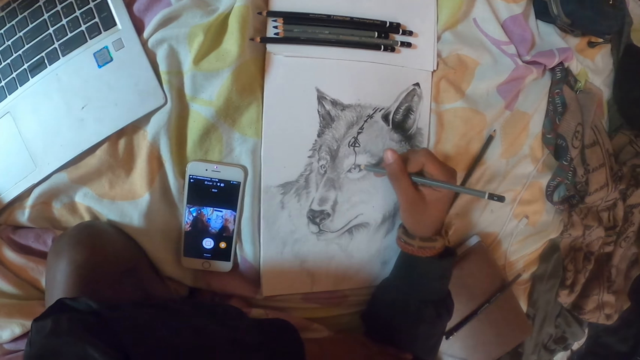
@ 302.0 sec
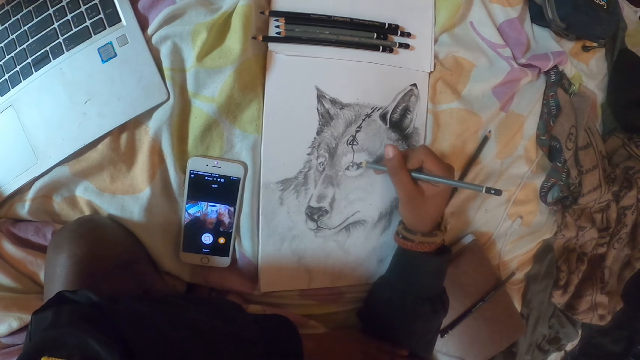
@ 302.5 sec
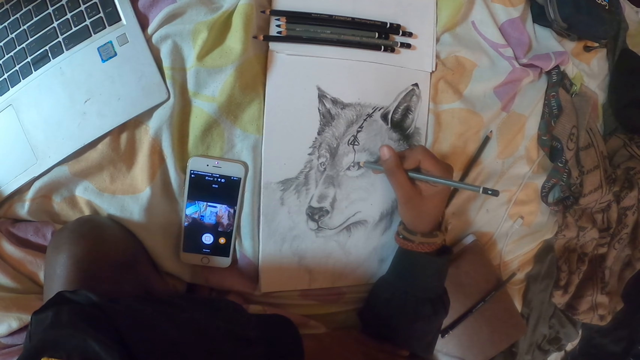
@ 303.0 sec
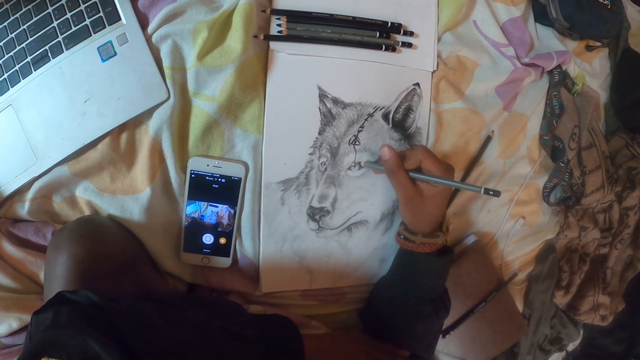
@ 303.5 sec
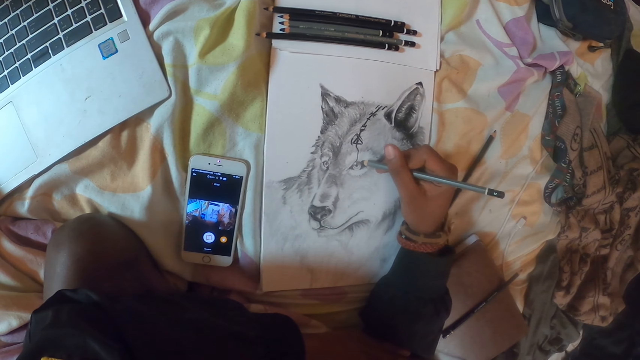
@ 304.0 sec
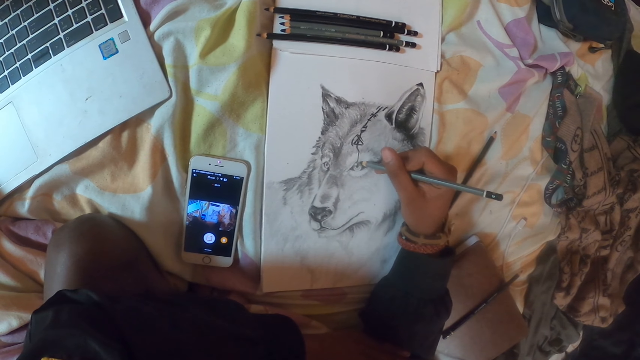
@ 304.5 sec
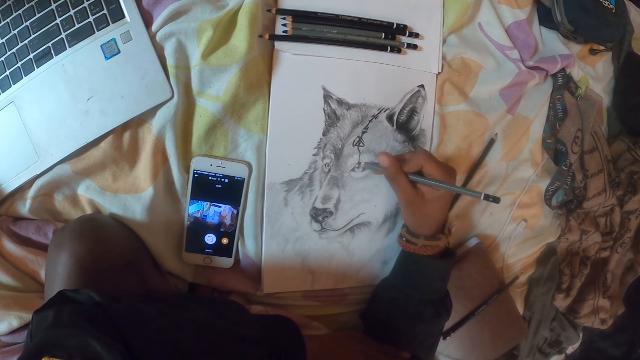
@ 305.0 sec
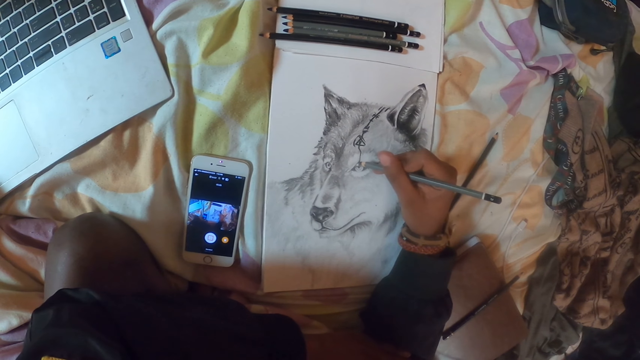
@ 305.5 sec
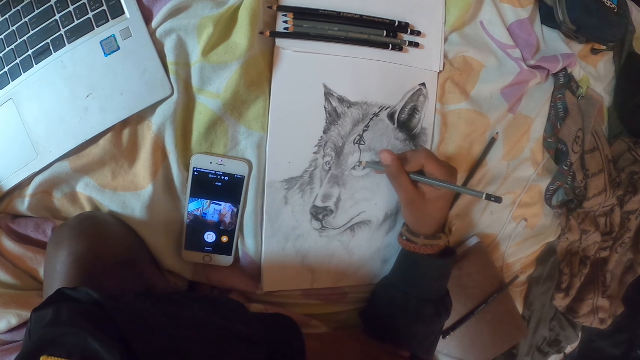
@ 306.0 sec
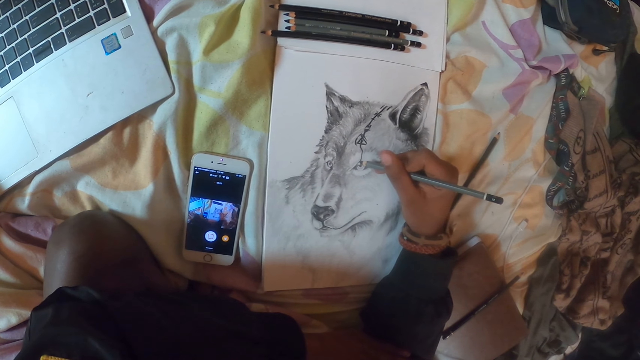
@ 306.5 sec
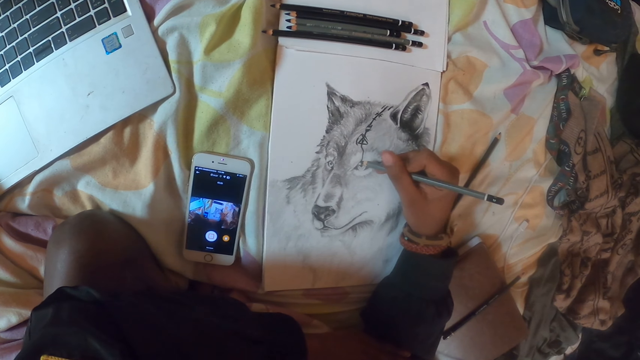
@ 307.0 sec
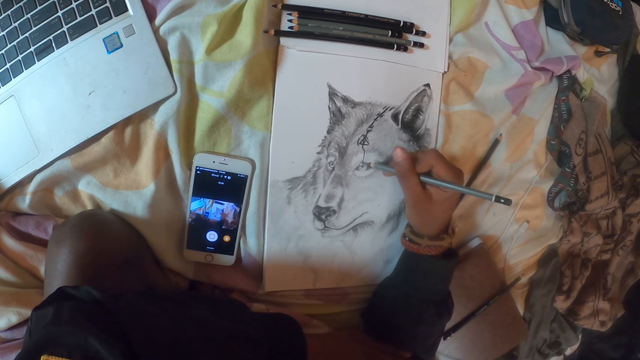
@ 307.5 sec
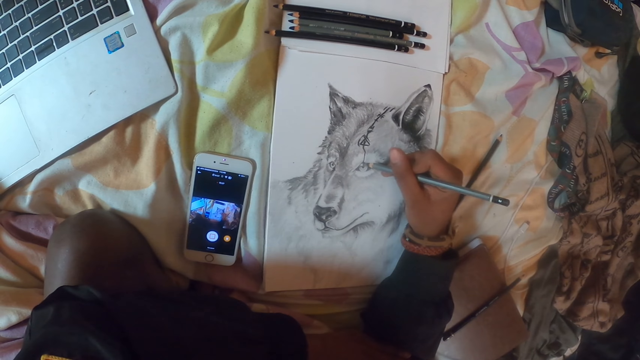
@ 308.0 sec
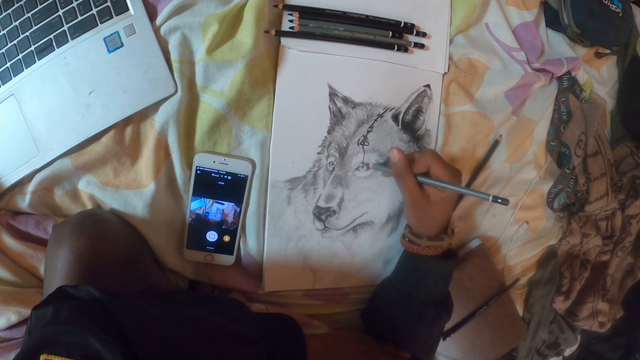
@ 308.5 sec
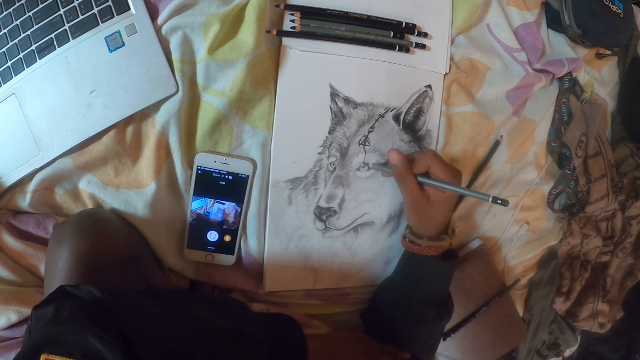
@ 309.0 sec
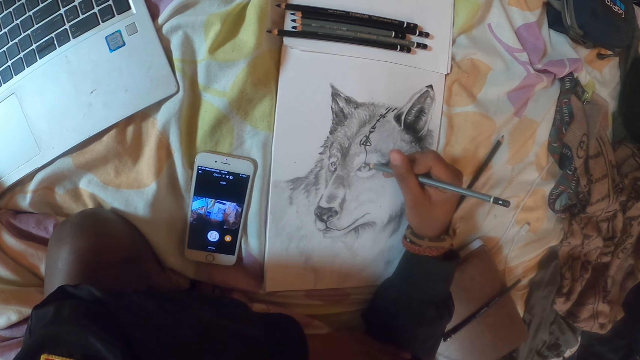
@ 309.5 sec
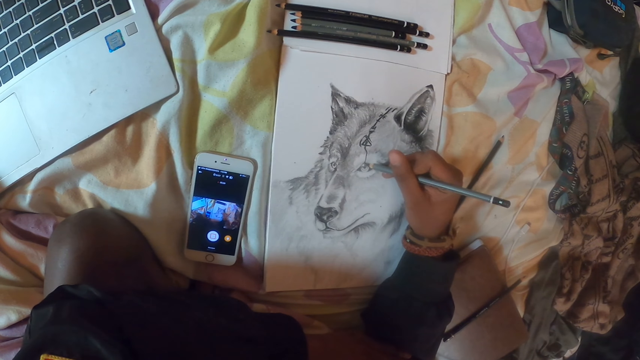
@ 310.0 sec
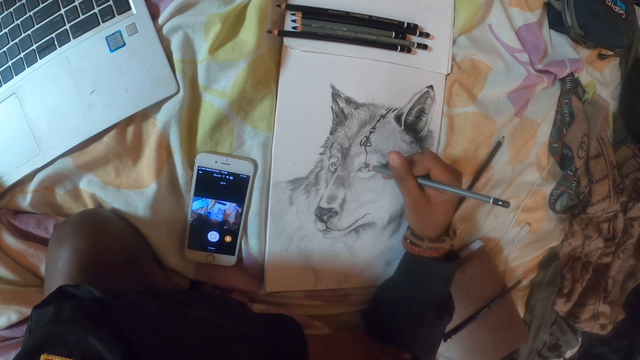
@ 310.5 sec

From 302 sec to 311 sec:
The camera wearer draws on the paper. They scribble on the drawing.

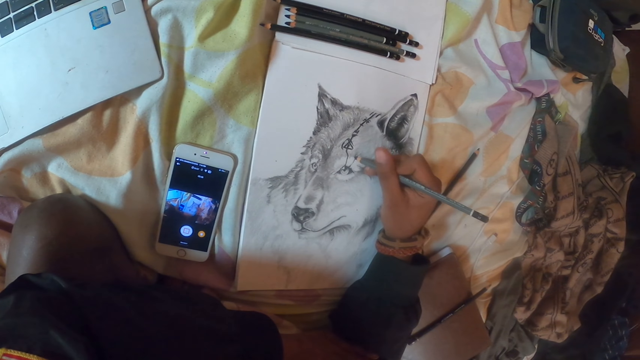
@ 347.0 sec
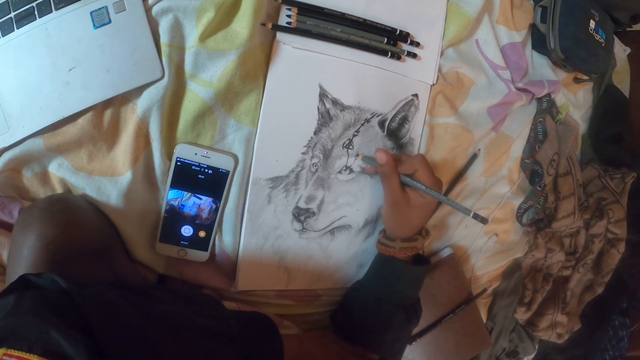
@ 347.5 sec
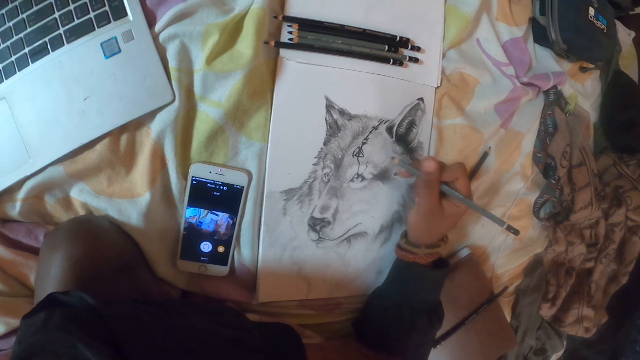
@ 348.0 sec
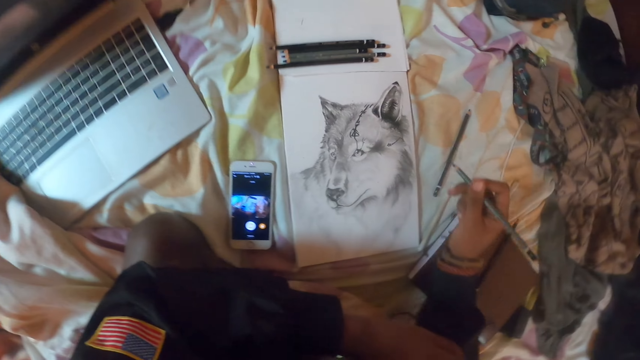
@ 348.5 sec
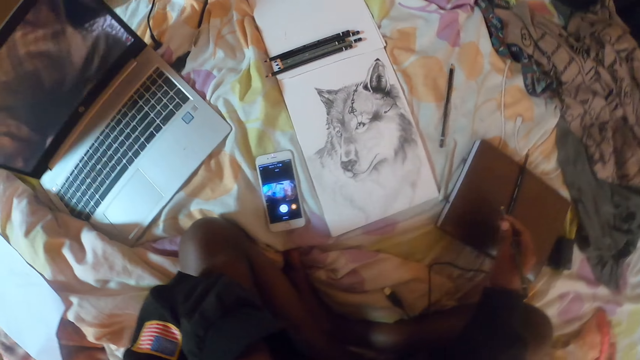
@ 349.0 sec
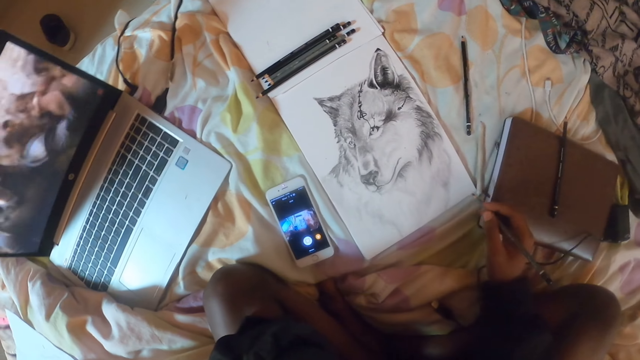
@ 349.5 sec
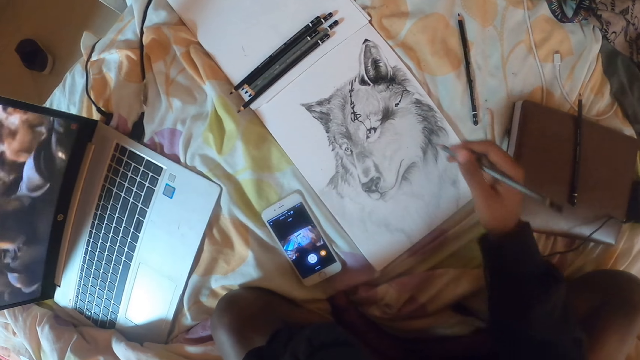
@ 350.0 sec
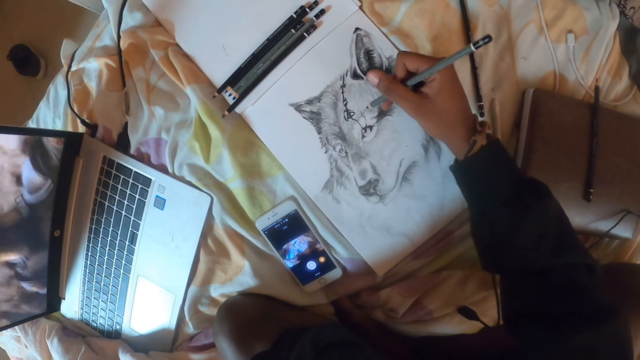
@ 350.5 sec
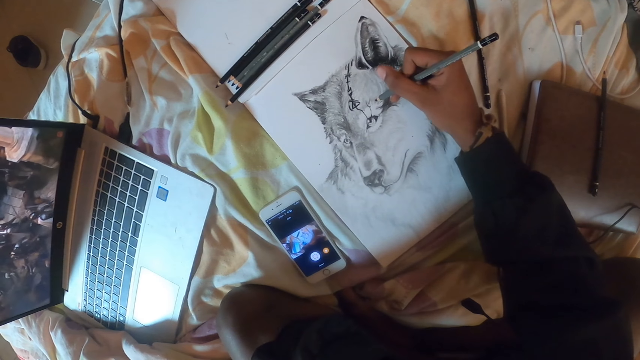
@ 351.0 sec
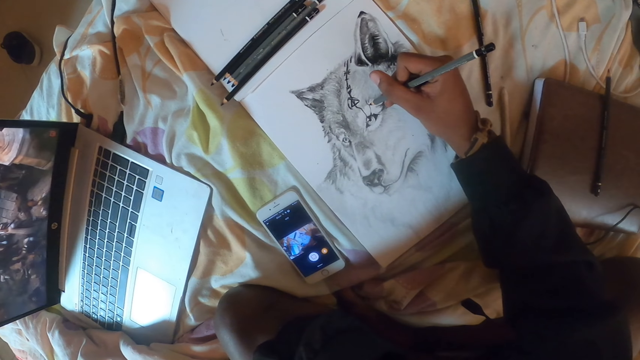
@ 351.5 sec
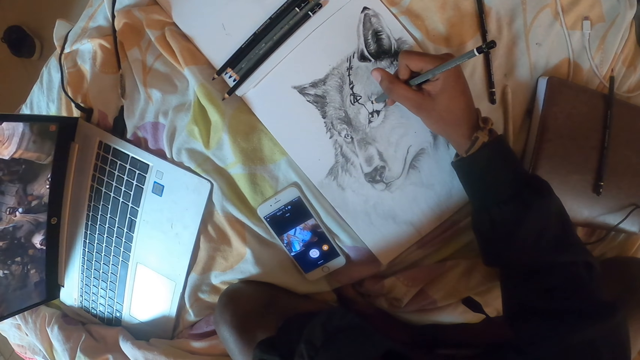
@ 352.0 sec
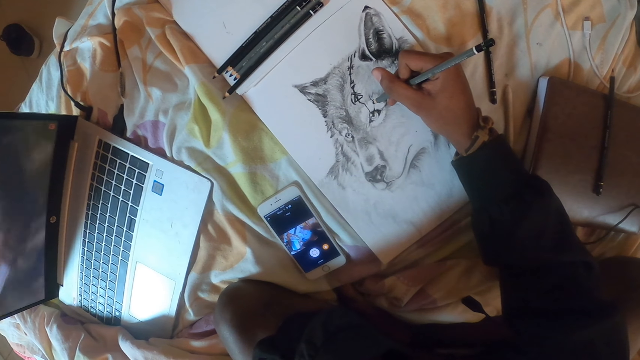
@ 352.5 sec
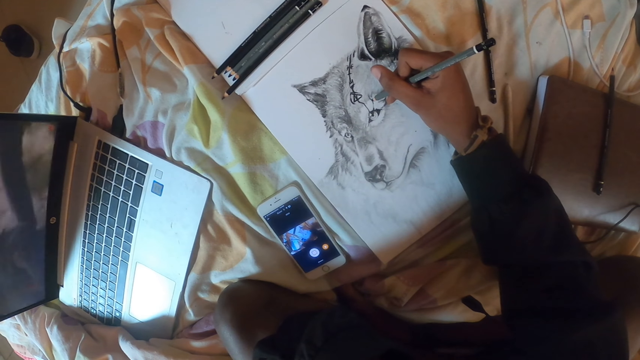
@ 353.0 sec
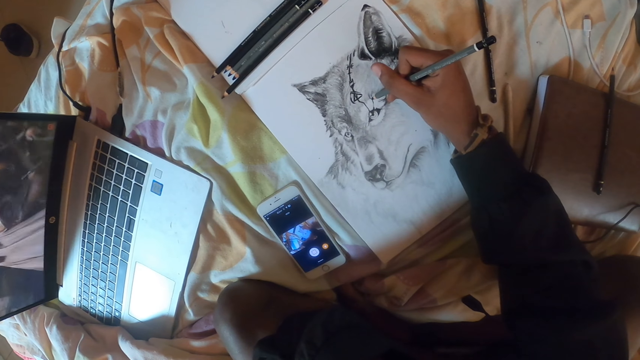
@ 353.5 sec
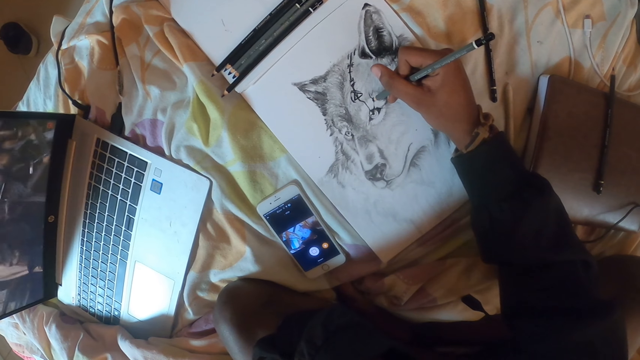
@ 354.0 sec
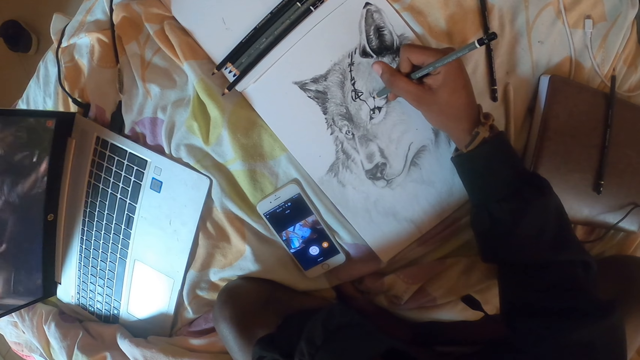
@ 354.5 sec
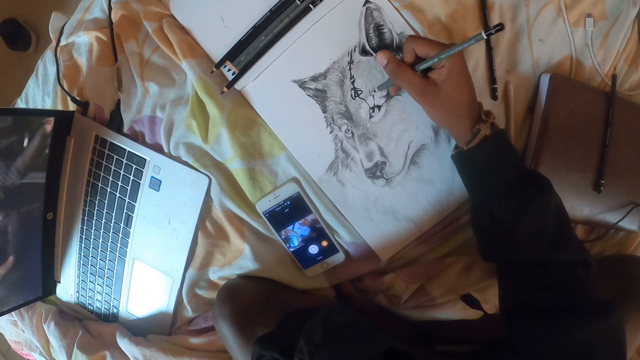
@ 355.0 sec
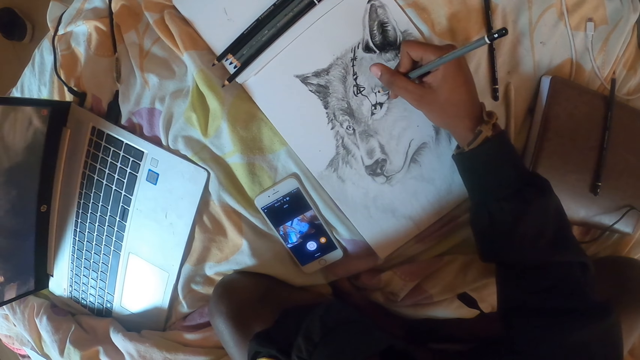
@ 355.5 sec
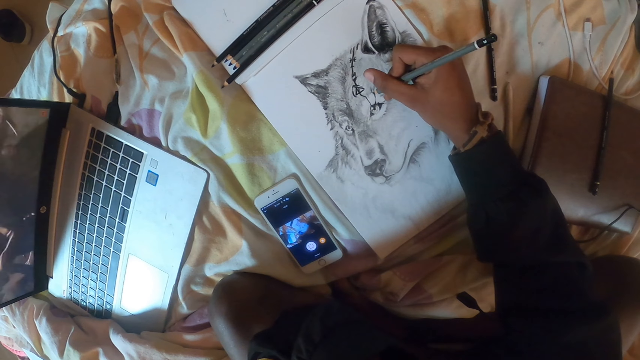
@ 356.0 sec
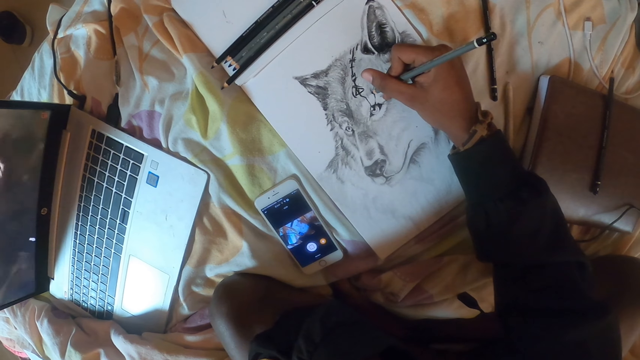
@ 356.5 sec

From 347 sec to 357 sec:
The camera wearer stares at the drawing. They draw on the paper.

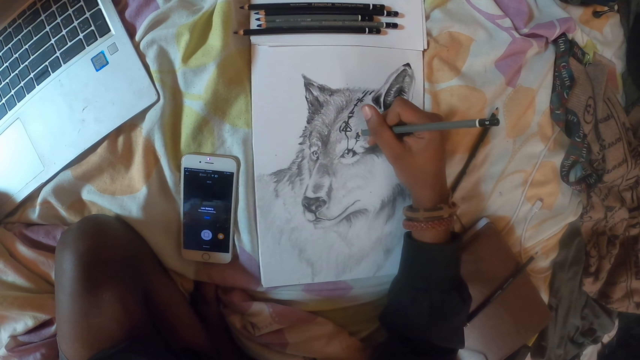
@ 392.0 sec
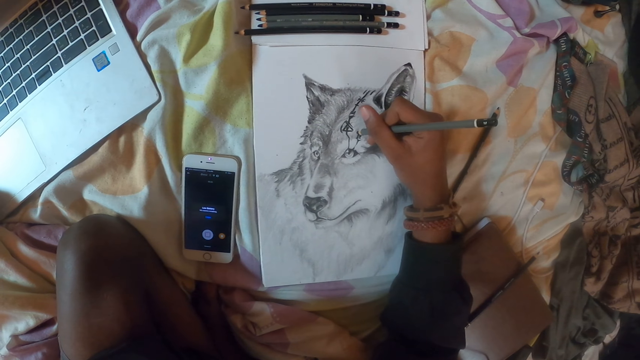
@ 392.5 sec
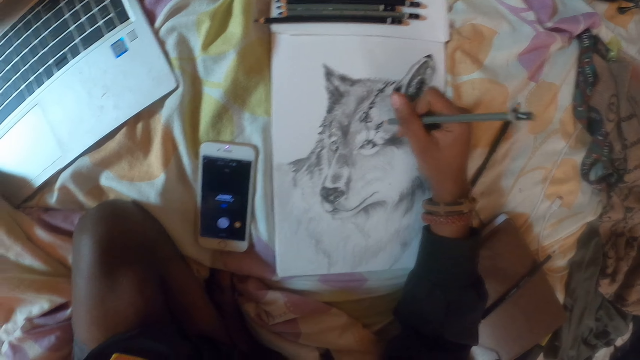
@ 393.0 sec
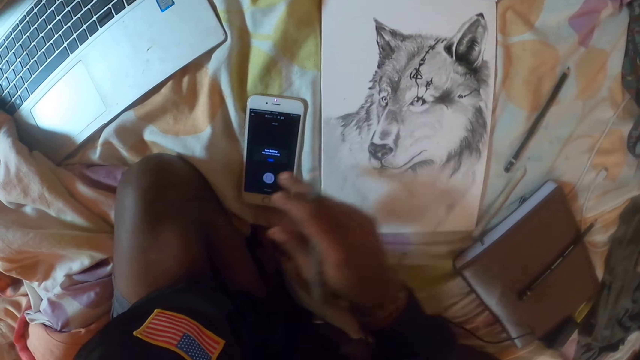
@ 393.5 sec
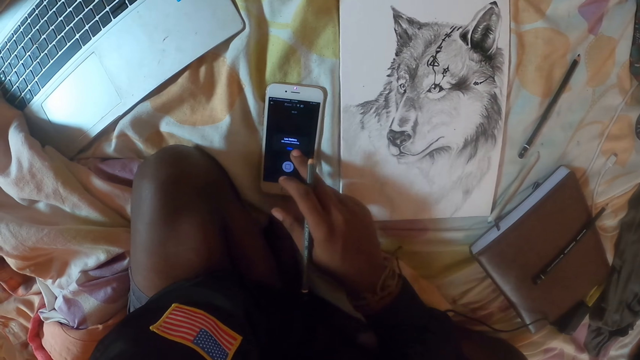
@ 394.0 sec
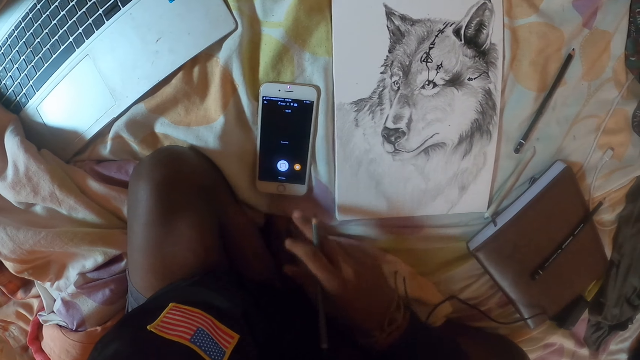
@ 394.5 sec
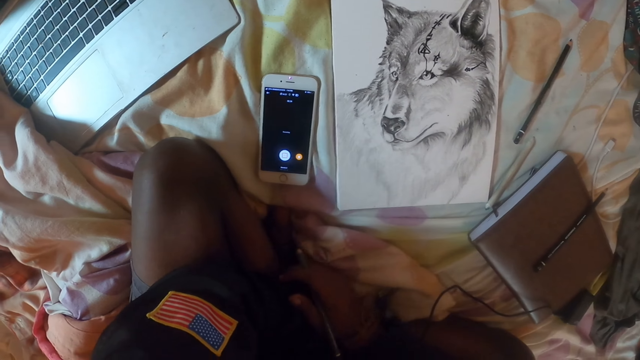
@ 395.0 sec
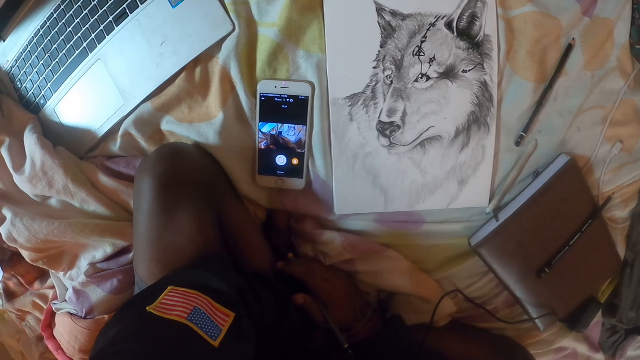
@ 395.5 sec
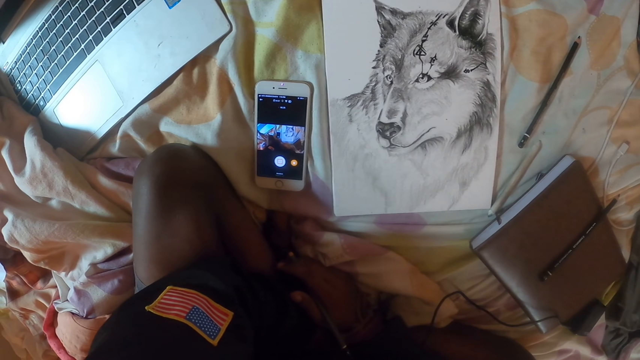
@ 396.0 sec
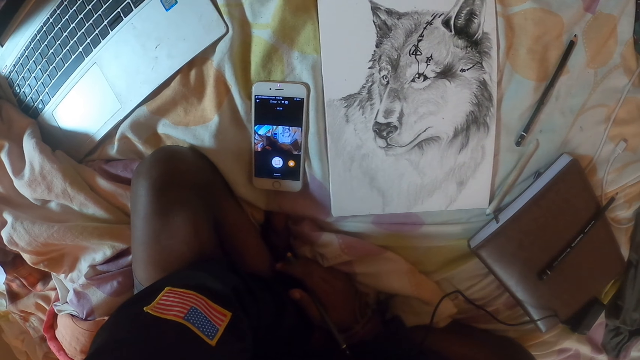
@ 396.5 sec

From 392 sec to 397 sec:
The camera wearer operates the phone. They stare at the phone.
